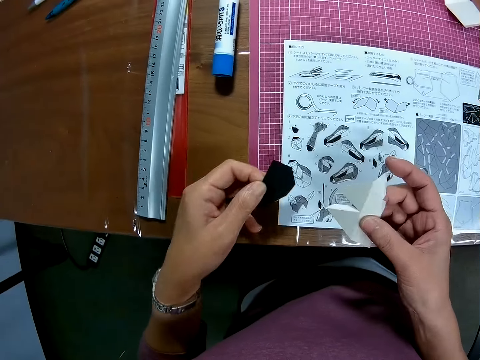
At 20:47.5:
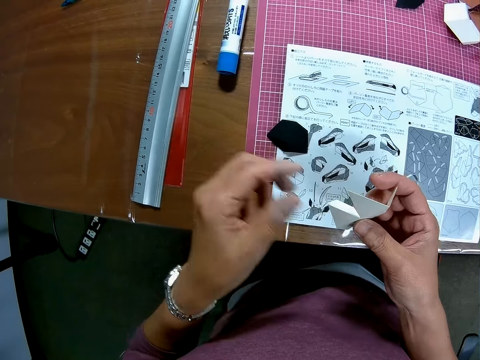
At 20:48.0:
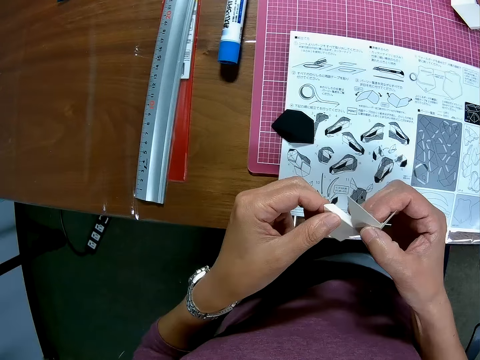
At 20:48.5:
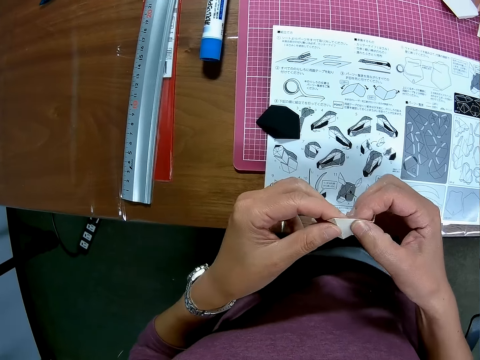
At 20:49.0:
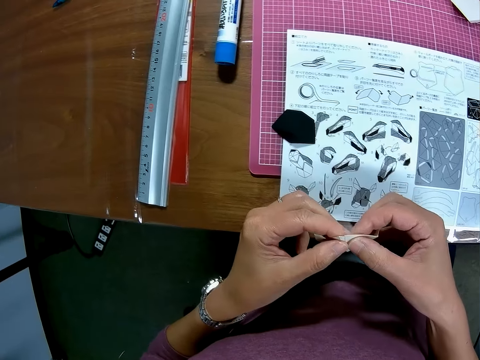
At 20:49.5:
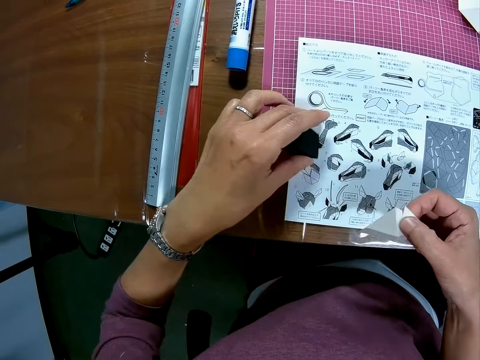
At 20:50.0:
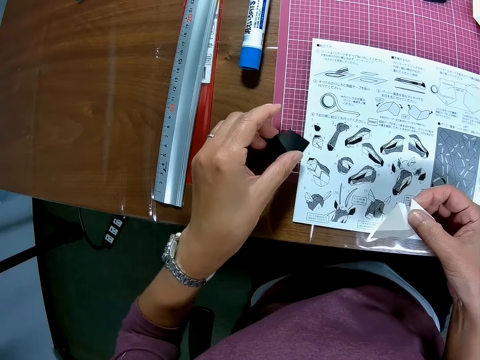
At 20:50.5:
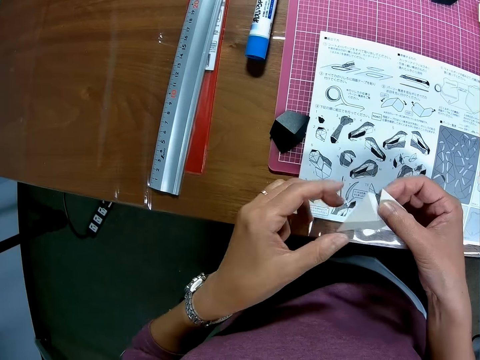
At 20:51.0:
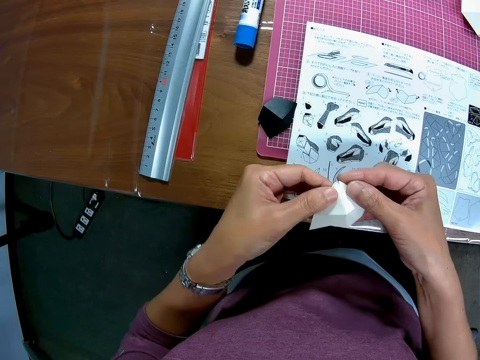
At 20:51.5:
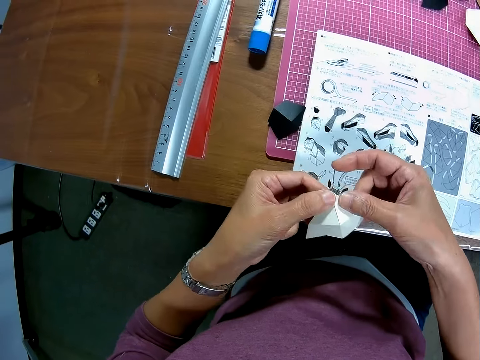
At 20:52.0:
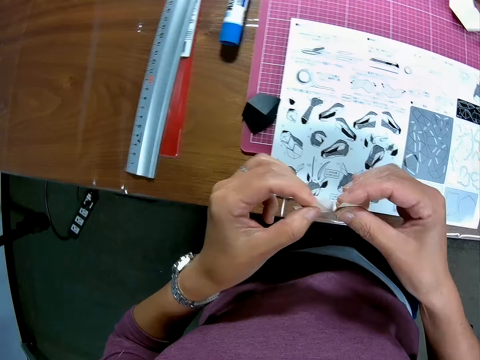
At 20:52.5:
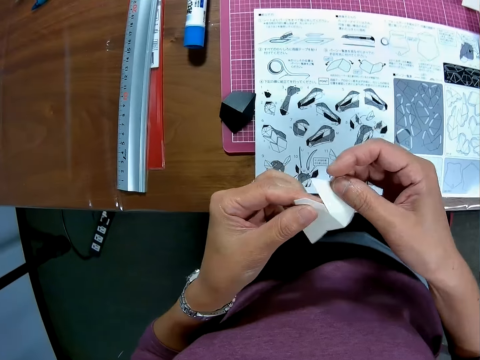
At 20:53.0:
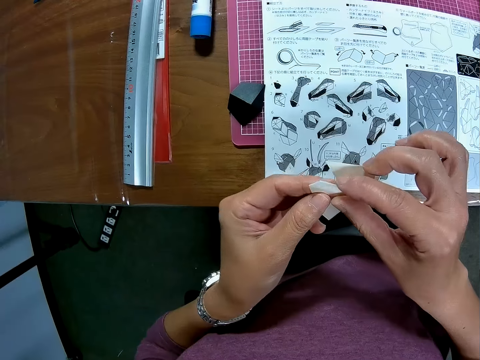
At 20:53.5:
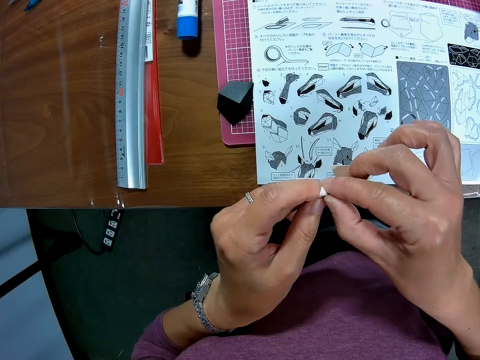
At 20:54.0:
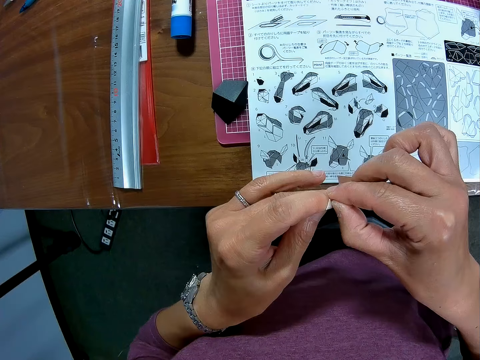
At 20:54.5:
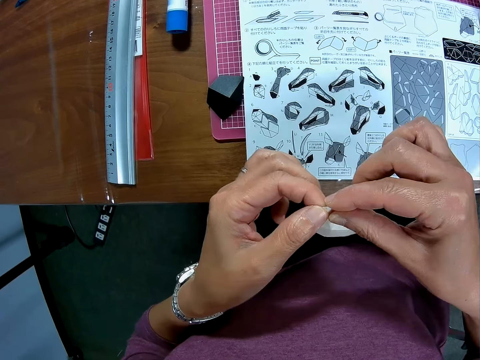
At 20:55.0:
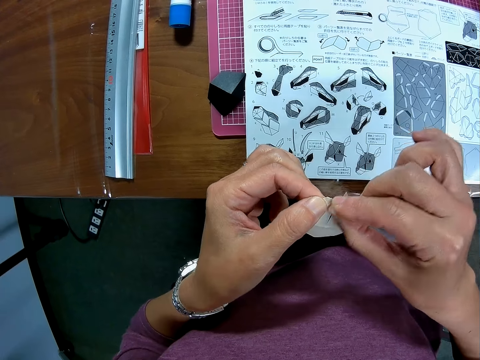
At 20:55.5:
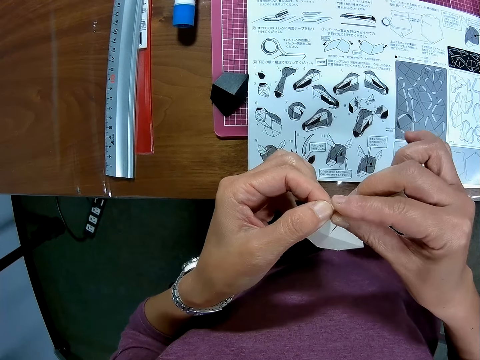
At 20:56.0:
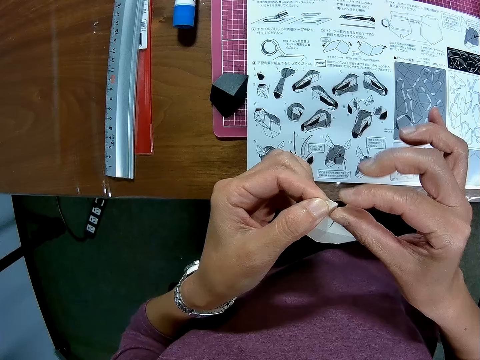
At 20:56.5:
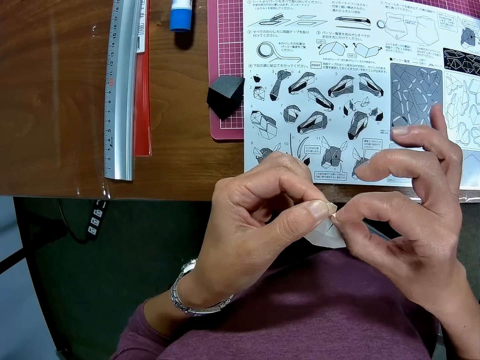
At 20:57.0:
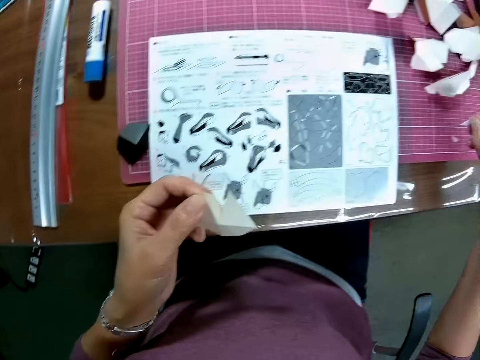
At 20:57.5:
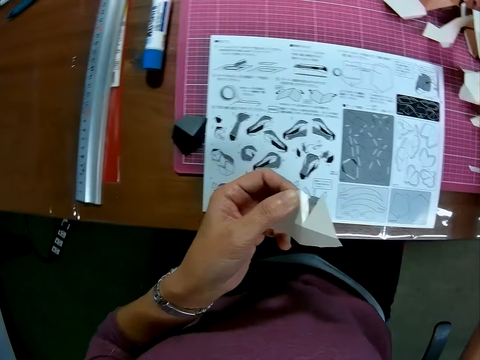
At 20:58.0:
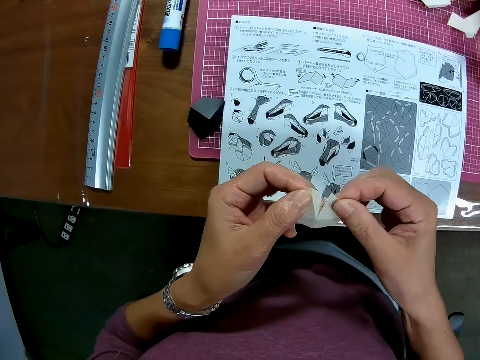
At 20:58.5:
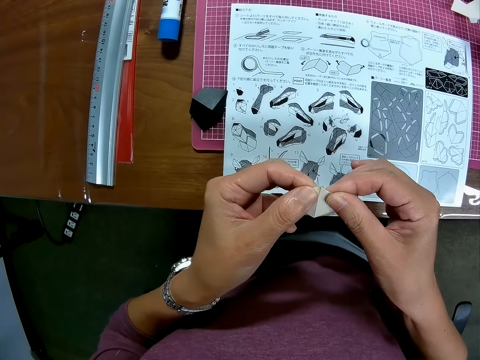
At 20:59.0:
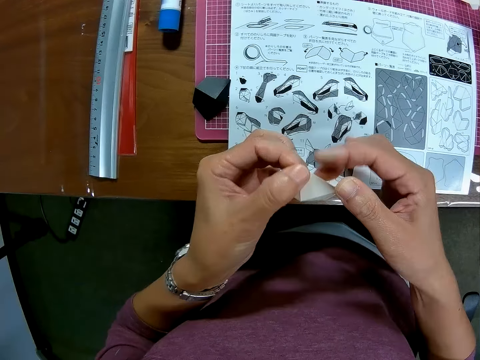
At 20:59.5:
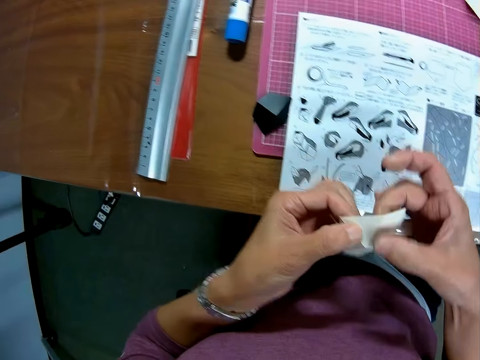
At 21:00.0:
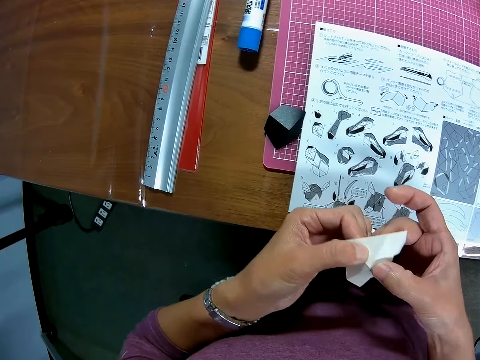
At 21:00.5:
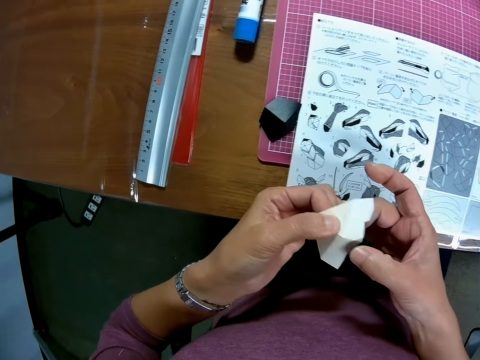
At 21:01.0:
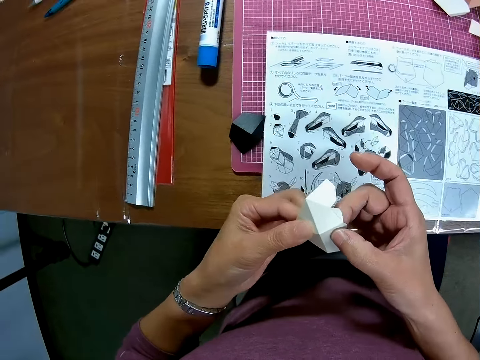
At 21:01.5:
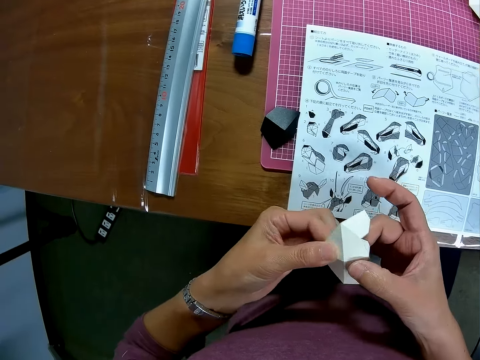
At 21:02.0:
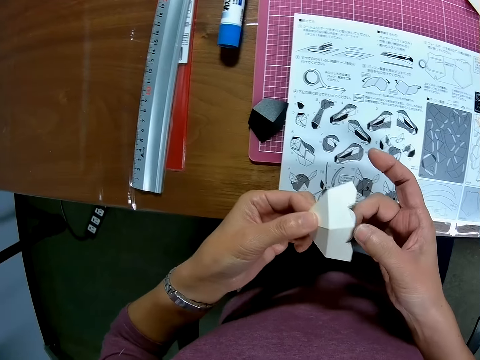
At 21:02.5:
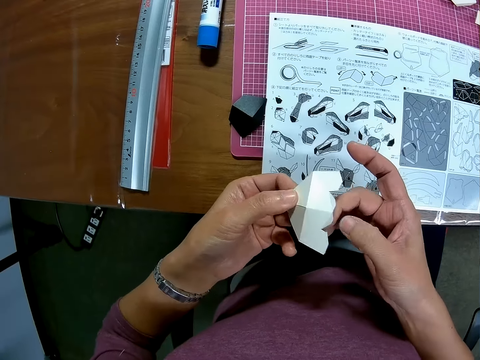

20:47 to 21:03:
The camera wearer drops the black model piece or paper on the architectural craft manual with his left hand. He holds the paper on his right hand with both hands. He adjusts the white model piece using both hands. He adjusts the black model piece with the left hand on the mat craft board. He adjusts the white model piece using both hands. He returns his left hand to the paper on his right hand. He removes a sticker from the white model piece. He puts the sticker on the mat craft board. He holds the paper with both hands. He adjusts the white model piece using both hands.

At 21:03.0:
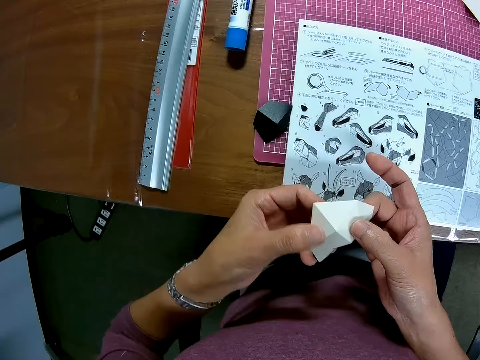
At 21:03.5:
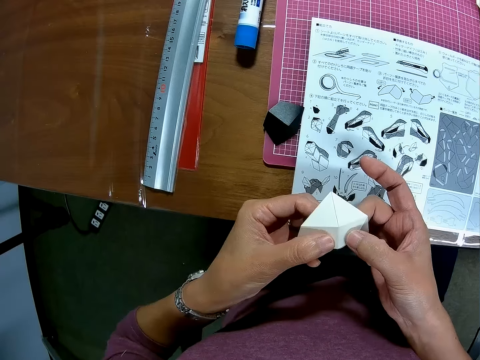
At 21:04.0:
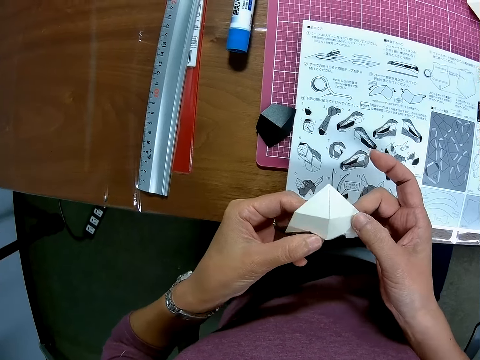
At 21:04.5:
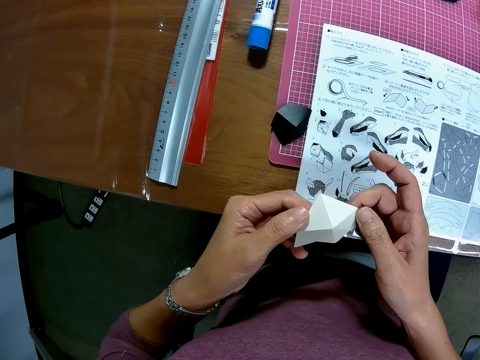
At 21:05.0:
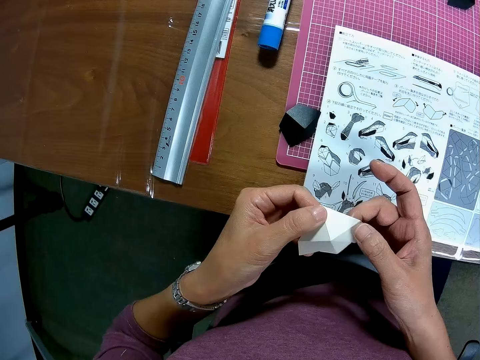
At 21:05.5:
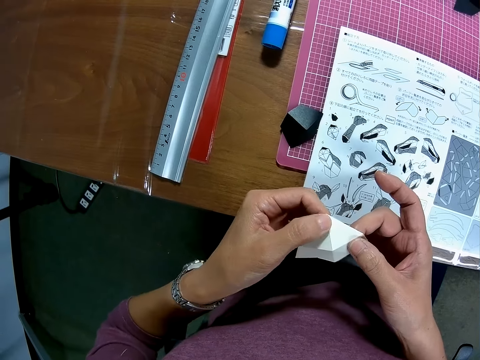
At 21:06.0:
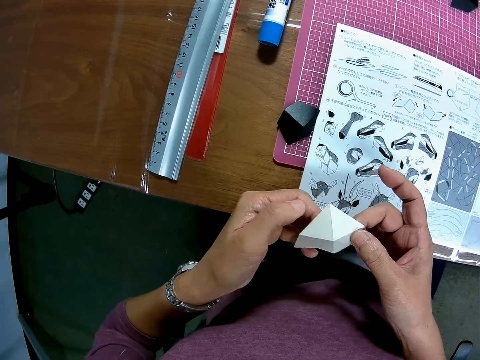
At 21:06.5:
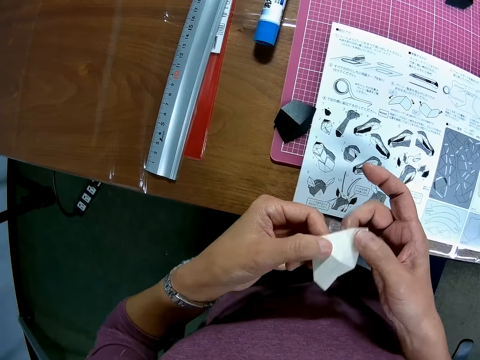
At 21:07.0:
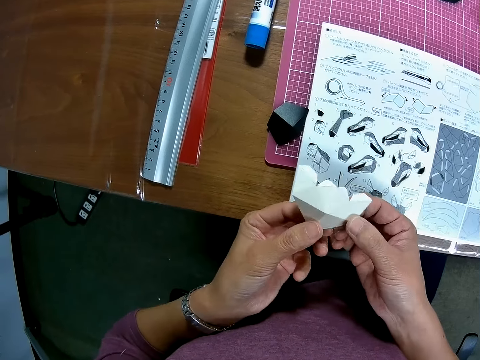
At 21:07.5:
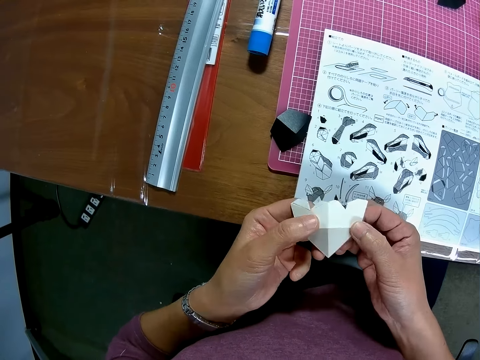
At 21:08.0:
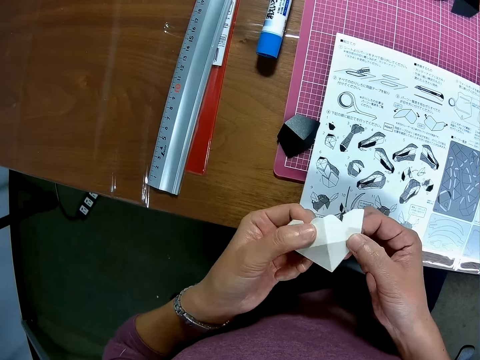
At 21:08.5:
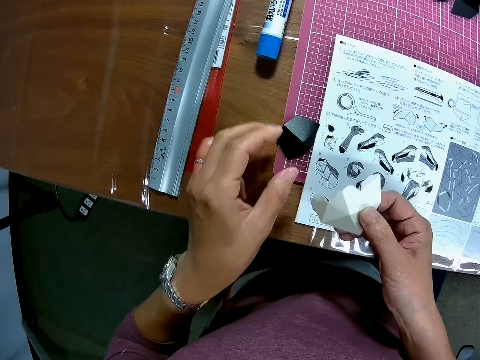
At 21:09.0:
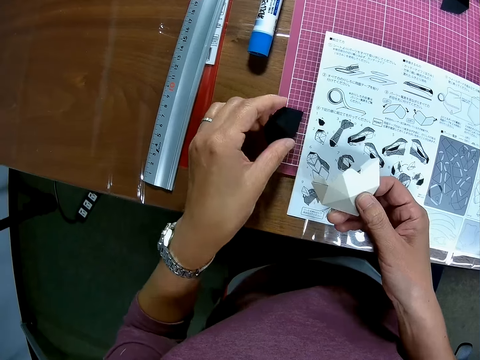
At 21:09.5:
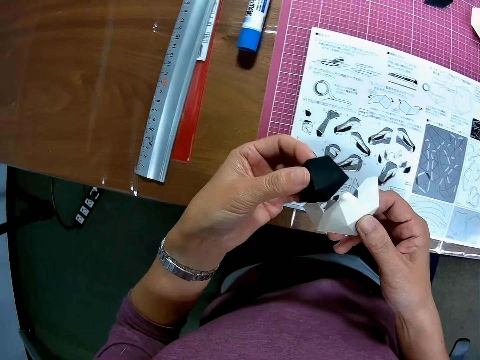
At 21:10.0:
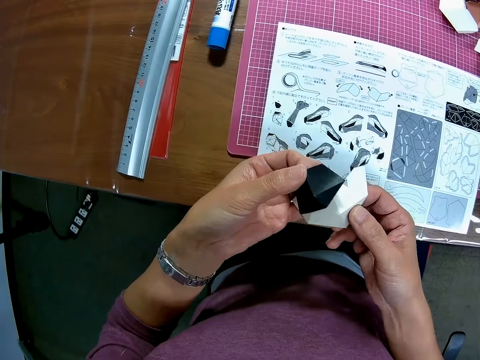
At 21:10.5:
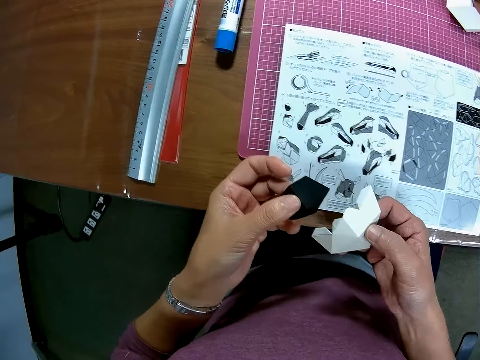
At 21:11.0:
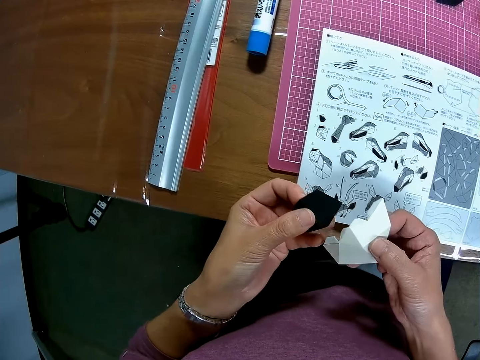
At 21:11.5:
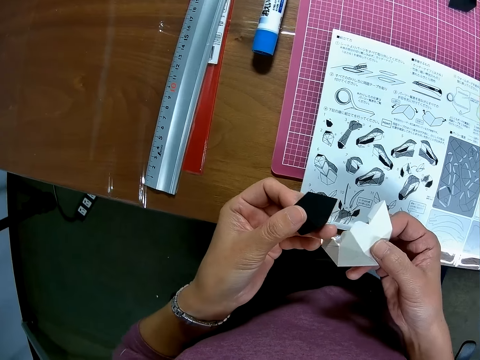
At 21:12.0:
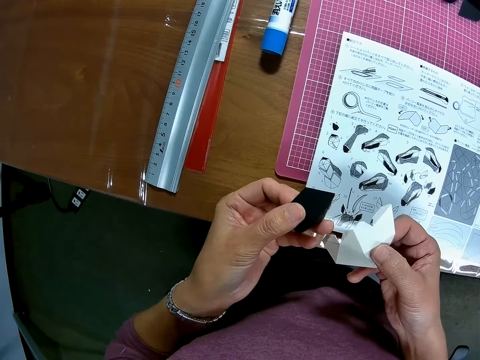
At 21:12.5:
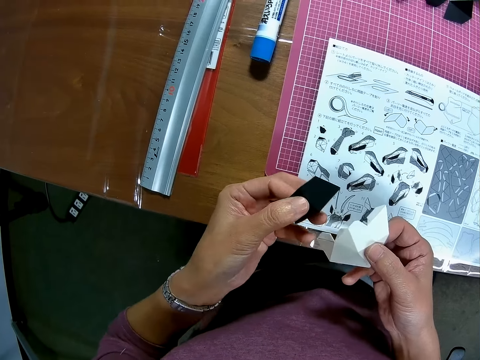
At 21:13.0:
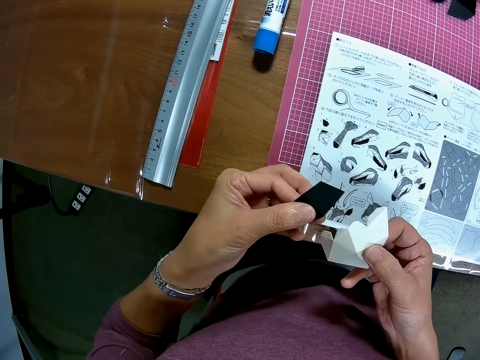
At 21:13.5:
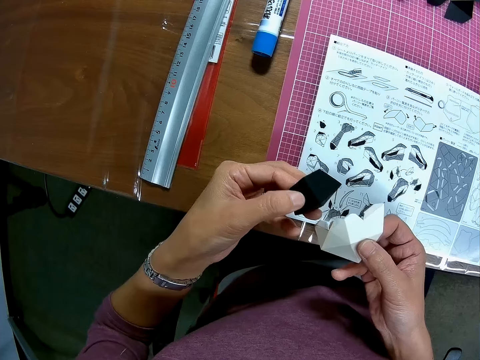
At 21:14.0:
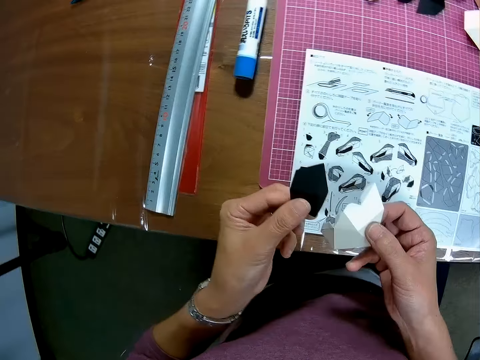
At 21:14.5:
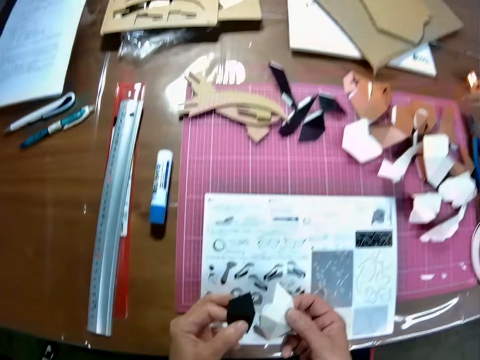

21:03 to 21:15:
The camera wearer picks up the black model piece from the table with his left hand. He sets the black model piece on top of the white model piece. He adjusts the white model piece.
